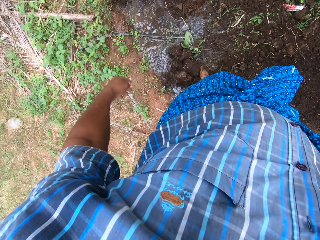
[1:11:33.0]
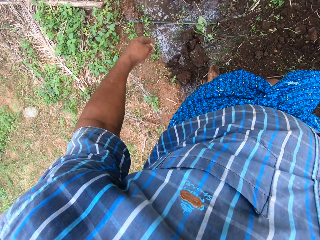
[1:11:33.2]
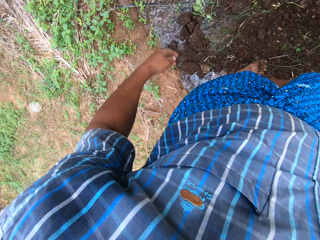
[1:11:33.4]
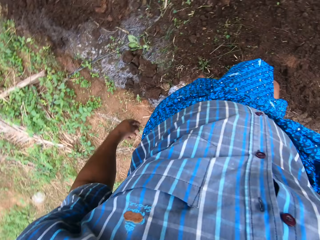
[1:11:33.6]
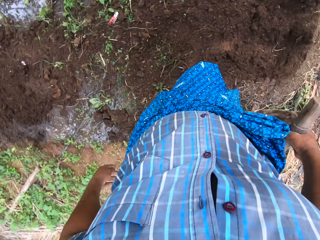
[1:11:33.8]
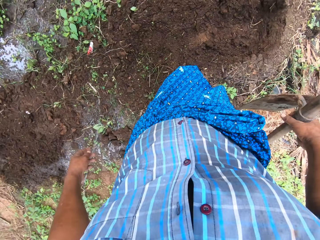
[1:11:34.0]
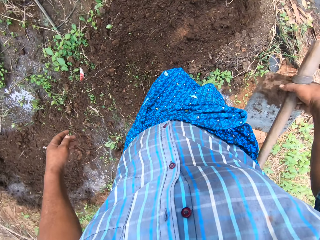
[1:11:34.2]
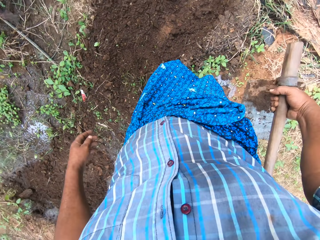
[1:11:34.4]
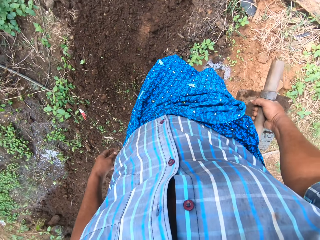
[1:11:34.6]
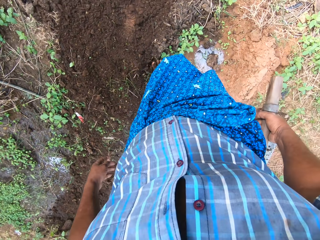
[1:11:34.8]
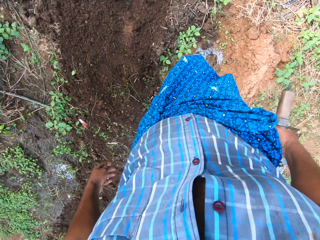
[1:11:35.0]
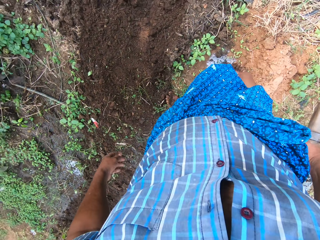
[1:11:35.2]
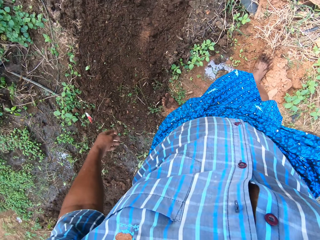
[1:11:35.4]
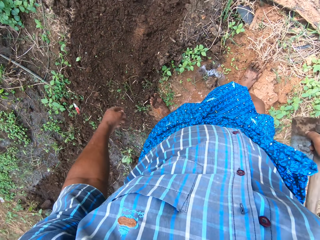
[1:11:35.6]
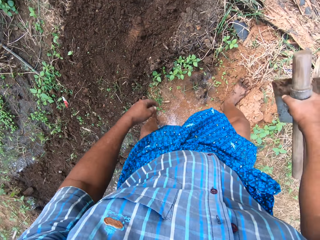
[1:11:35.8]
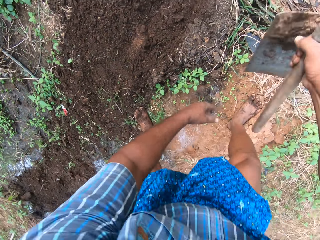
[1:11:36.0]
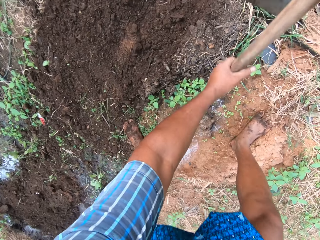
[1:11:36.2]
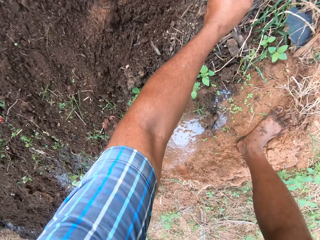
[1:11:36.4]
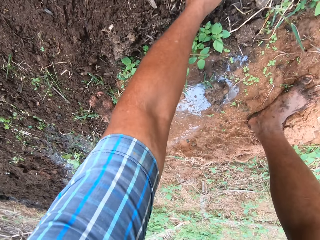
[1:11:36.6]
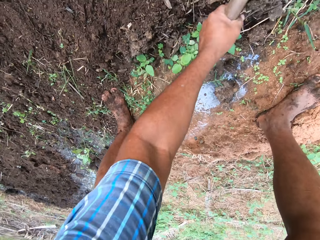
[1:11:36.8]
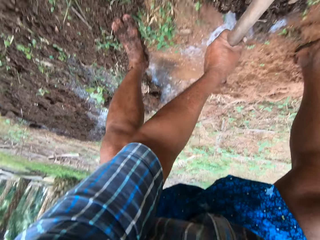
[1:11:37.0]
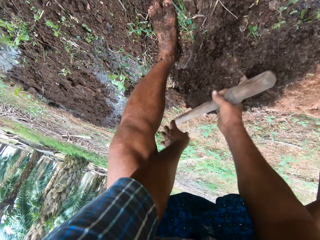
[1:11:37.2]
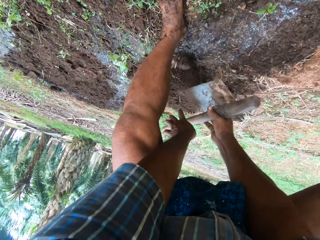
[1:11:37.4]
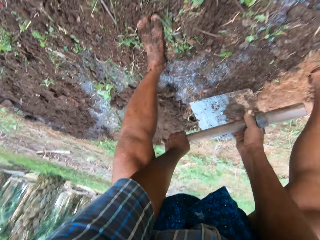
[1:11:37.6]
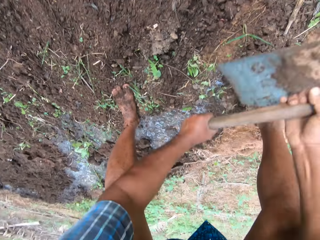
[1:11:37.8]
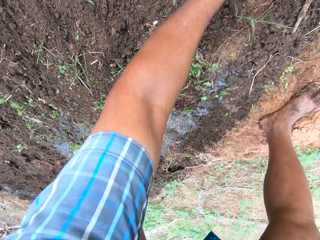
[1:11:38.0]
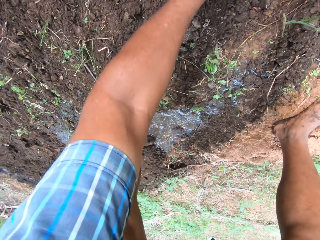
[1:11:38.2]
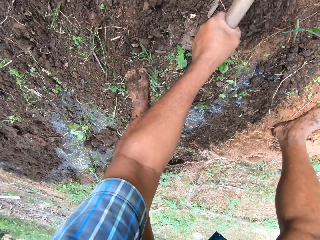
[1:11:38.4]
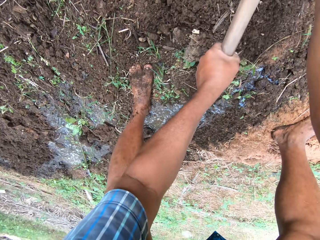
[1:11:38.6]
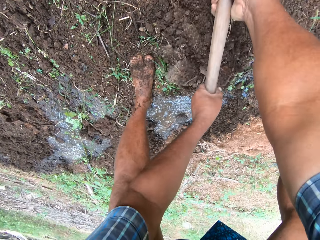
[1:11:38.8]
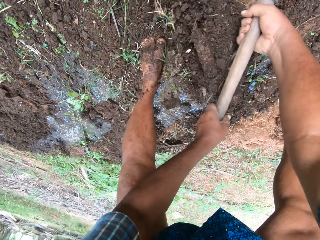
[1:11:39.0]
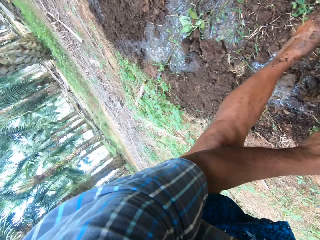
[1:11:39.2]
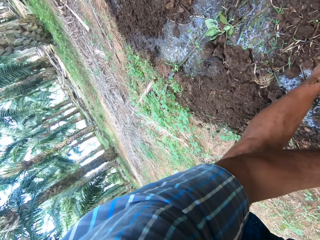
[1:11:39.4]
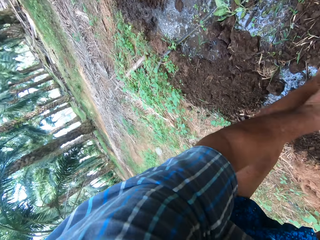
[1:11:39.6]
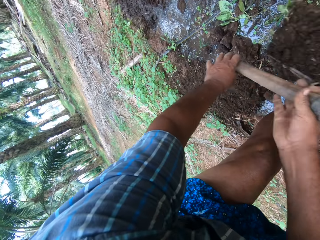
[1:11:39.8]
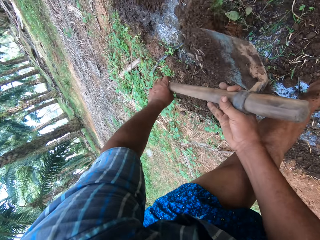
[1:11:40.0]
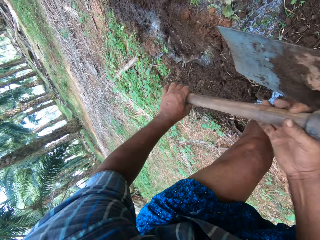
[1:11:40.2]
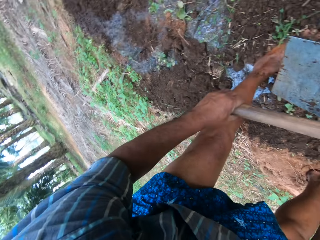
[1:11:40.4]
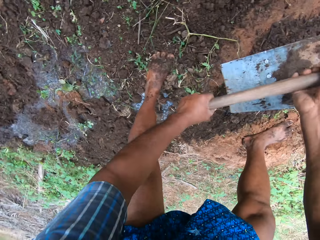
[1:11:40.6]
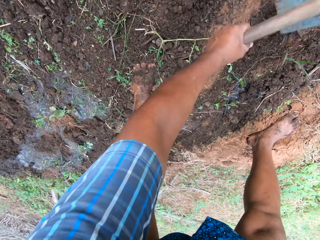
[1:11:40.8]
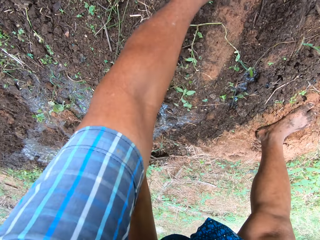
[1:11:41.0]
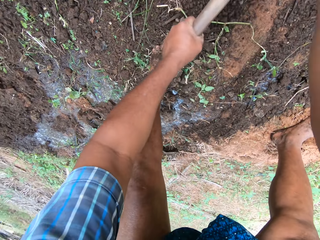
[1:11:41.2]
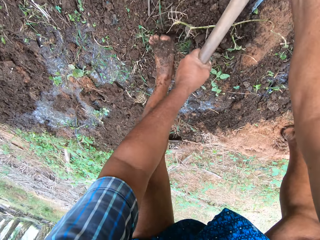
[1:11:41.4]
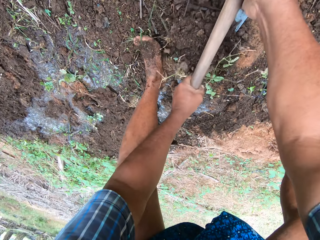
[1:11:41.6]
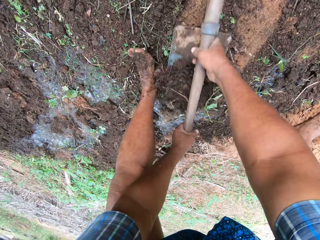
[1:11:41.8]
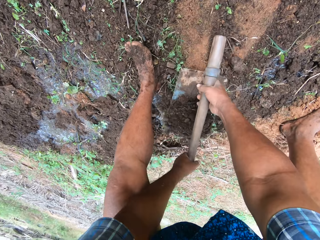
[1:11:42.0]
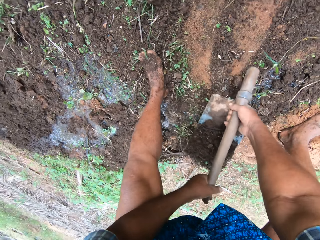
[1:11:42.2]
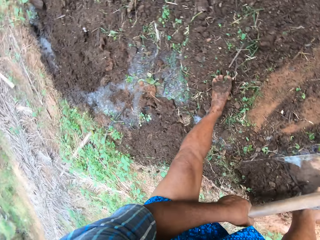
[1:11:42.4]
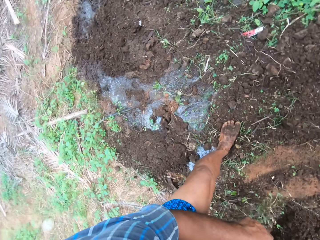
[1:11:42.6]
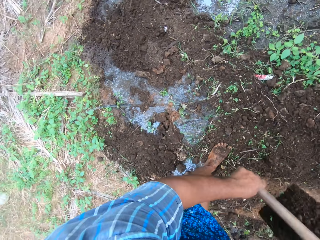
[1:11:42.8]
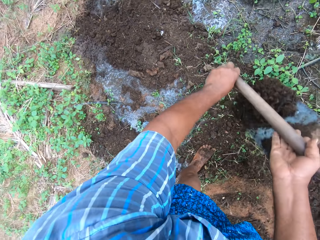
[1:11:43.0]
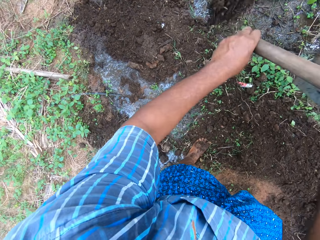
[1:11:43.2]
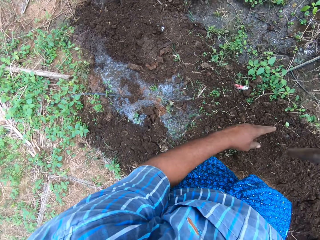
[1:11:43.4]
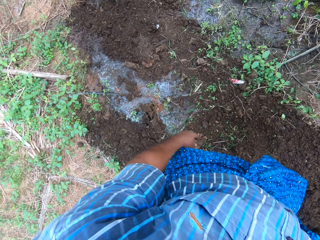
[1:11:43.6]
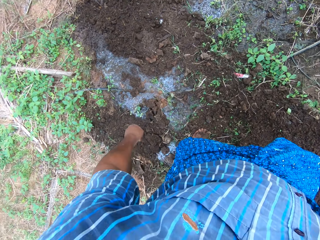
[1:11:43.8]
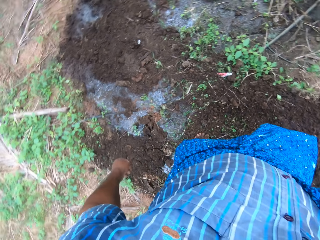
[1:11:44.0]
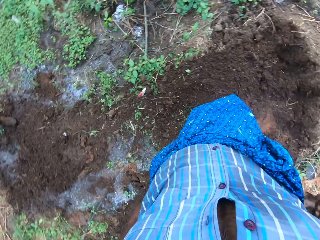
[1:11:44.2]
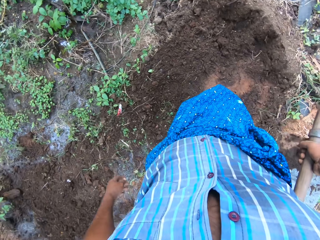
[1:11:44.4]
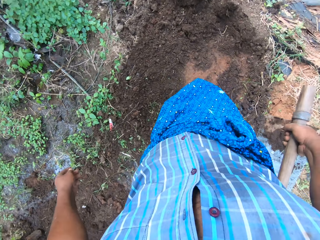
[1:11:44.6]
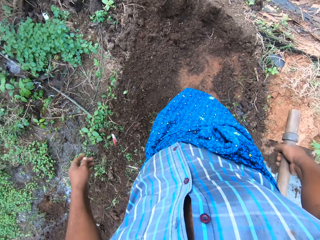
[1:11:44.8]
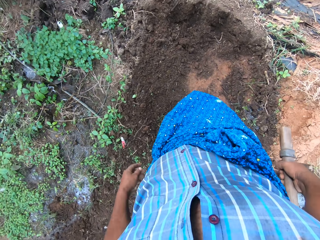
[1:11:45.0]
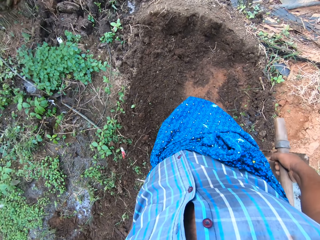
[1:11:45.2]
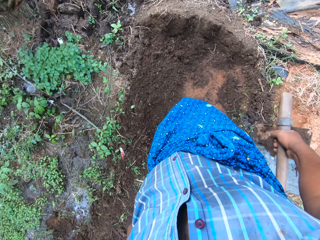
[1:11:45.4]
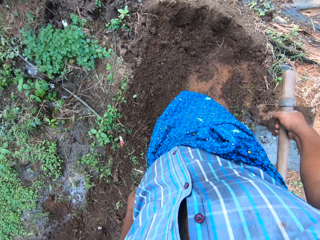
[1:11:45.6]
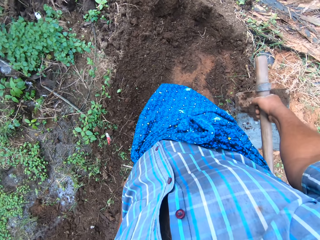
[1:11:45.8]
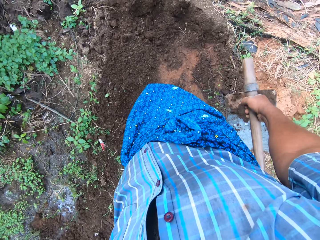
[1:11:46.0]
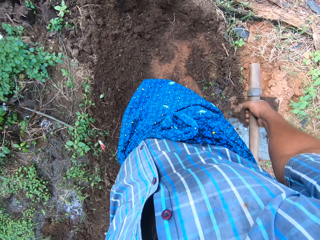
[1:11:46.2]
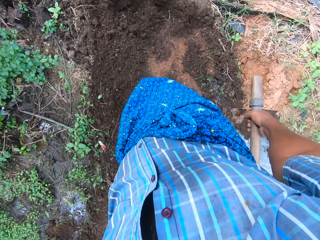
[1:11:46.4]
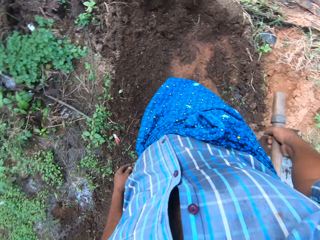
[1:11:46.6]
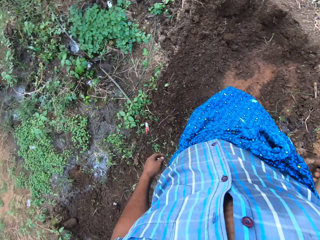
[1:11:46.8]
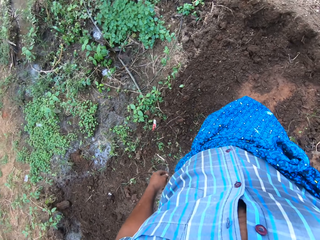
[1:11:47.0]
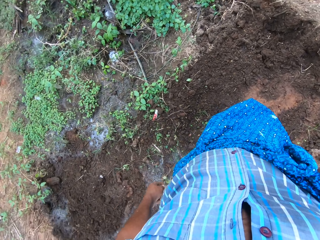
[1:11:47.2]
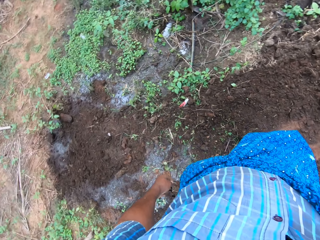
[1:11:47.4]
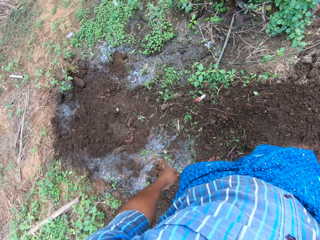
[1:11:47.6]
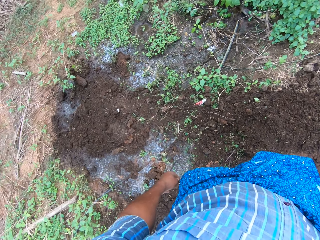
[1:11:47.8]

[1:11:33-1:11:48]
The camera wearer looks around the farm. He holds a hoe, bends down, and removes mud on the farm. He digs the ground with the hoe in his hands. He stands up and looks around the farm.

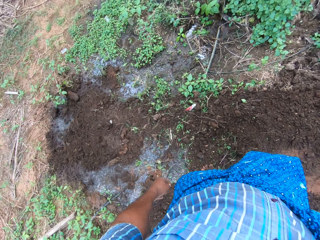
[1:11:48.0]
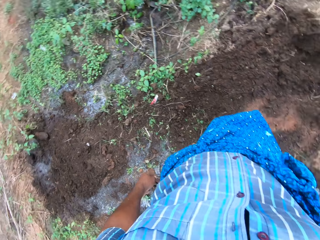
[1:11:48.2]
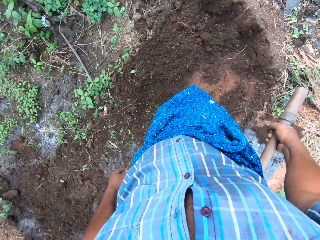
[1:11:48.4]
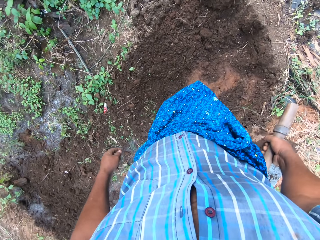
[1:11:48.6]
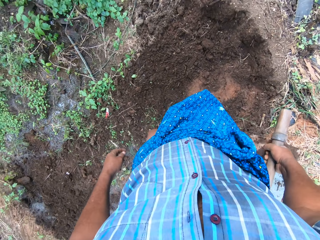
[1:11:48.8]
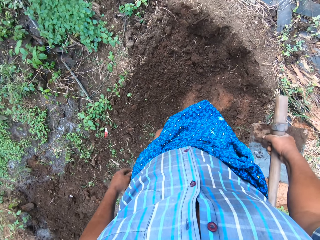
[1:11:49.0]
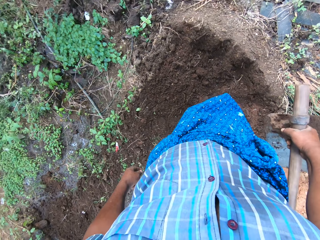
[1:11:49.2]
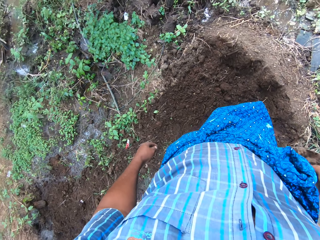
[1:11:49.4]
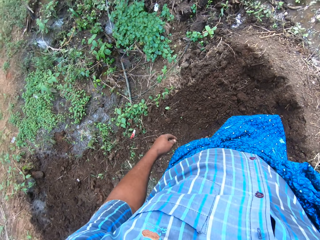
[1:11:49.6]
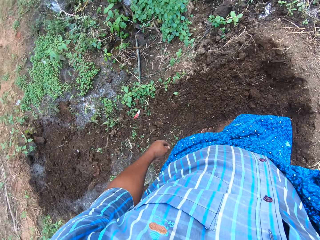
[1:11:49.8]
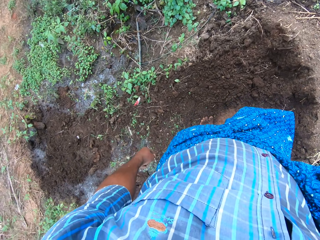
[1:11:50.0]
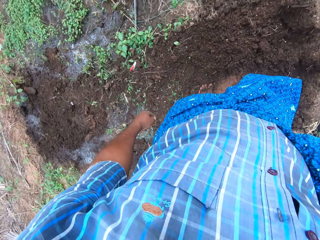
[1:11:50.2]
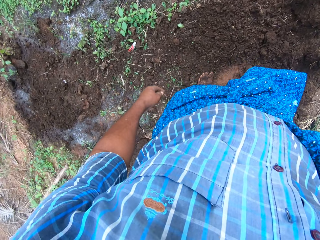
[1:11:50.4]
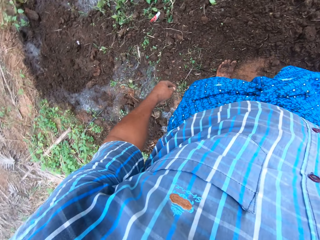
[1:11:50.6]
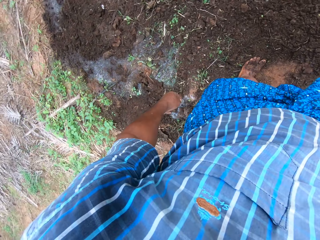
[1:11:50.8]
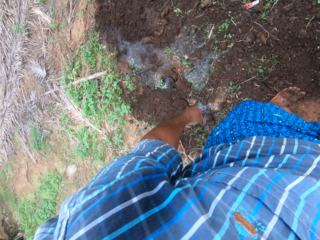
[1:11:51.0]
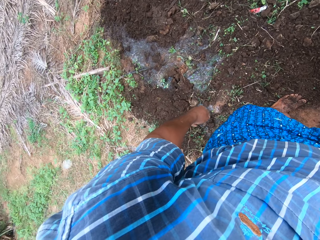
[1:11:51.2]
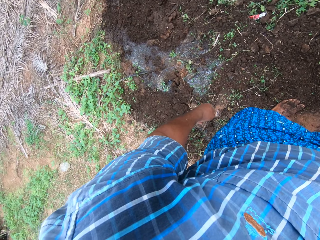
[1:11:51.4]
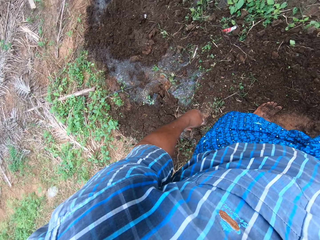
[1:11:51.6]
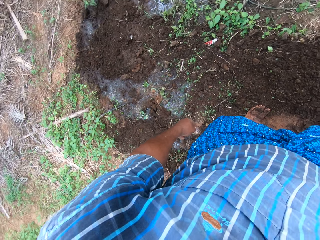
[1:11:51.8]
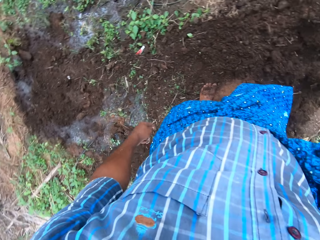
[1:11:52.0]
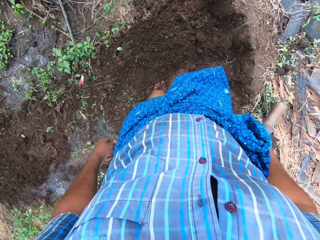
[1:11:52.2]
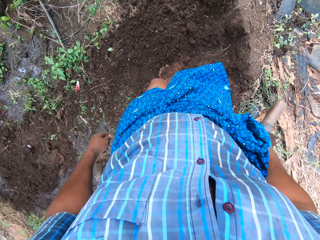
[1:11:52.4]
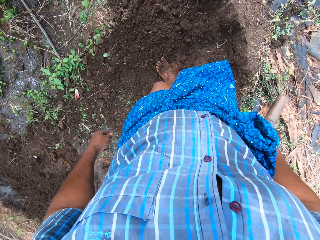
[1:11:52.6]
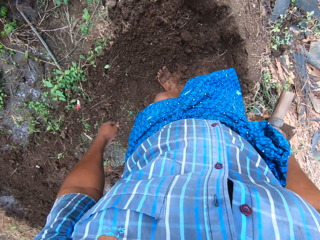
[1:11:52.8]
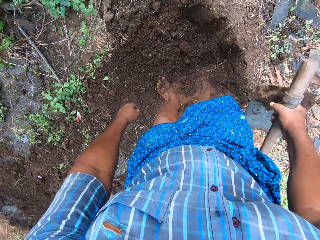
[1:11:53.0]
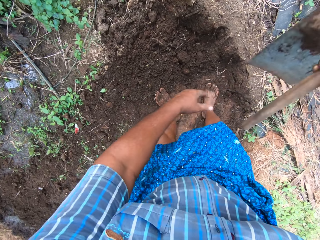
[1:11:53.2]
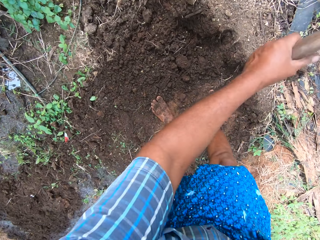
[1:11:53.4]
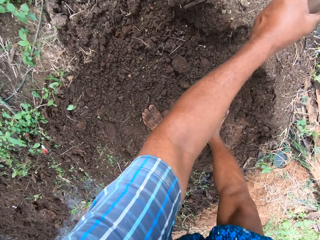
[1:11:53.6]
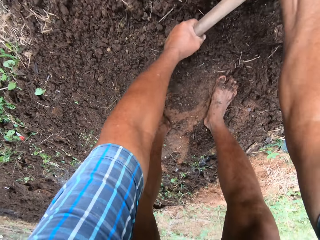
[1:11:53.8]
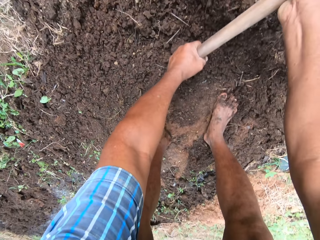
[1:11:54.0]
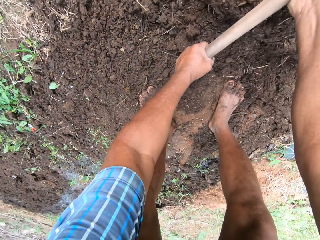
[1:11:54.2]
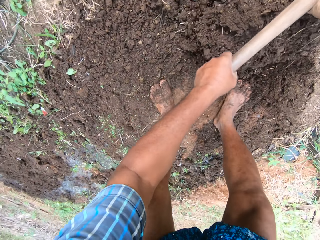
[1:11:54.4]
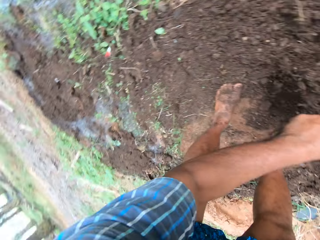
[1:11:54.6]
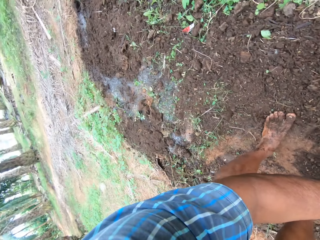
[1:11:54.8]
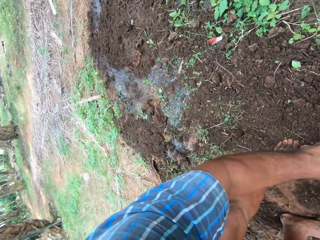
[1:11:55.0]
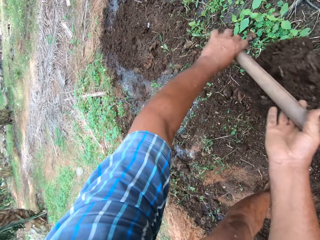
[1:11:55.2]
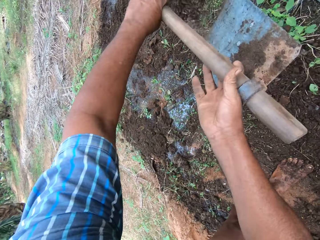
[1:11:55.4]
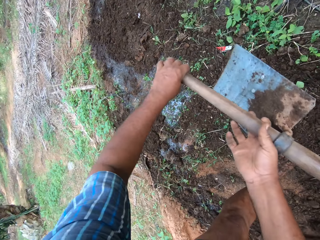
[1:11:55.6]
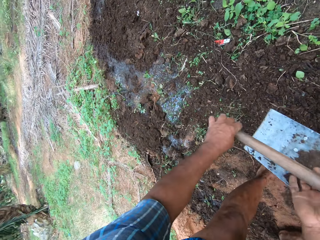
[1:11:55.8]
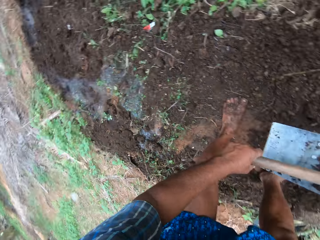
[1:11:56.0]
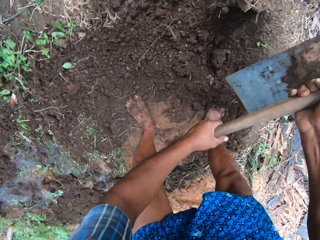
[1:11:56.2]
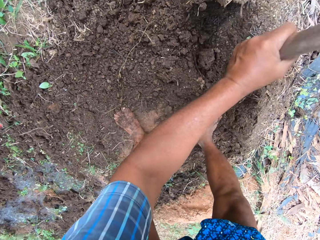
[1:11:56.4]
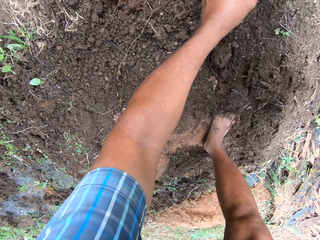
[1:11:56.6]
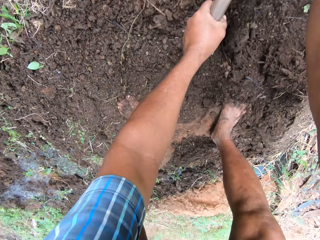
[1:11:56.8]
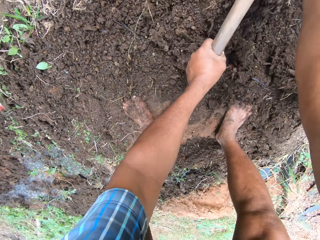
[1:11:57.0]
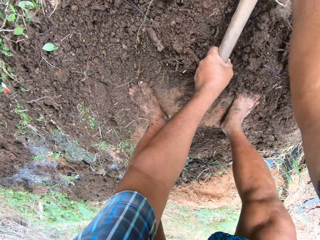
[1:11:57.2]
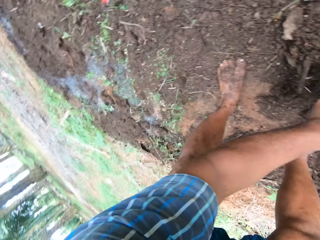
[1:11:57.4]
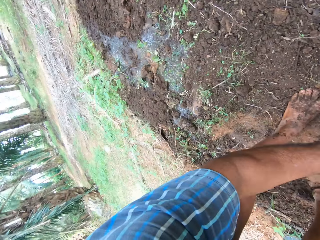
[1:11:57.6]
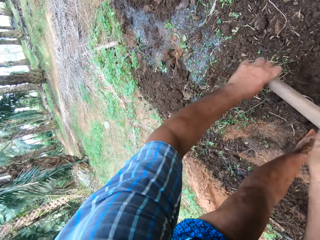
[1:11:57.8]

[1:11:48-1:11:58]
The camera wearer holds a hoe, bends down, and removes mud on the farm.
